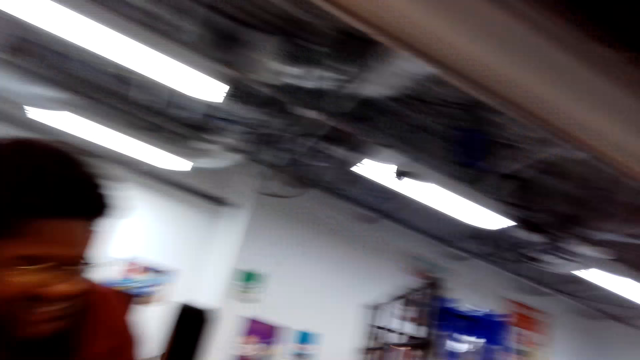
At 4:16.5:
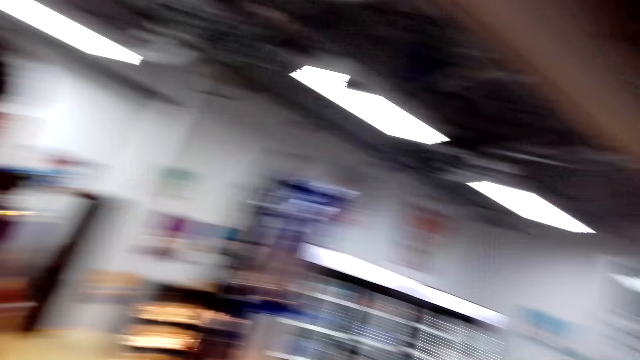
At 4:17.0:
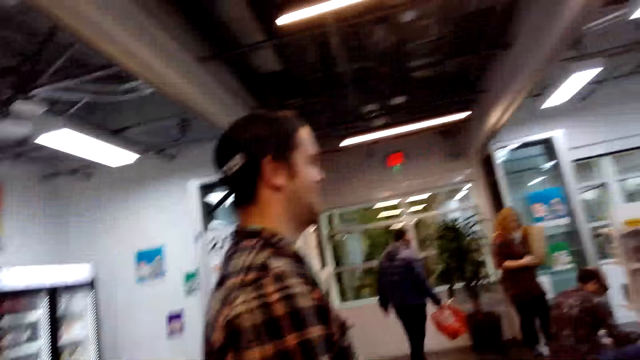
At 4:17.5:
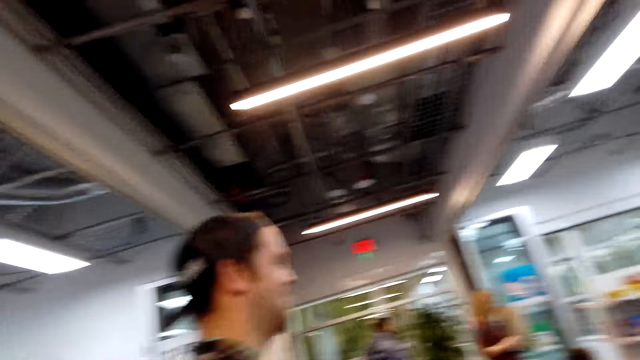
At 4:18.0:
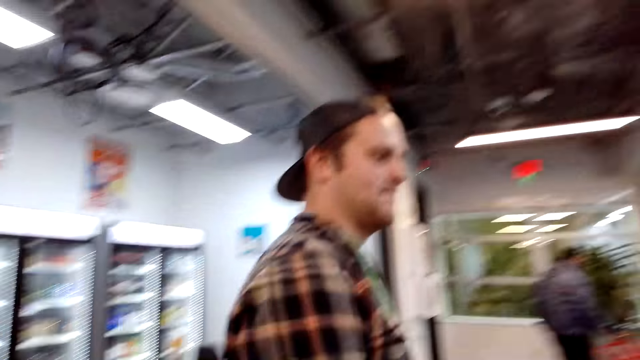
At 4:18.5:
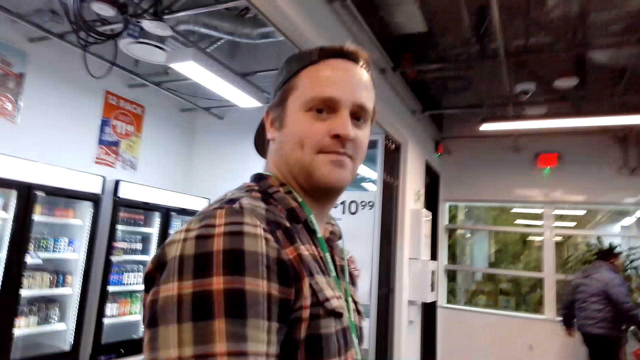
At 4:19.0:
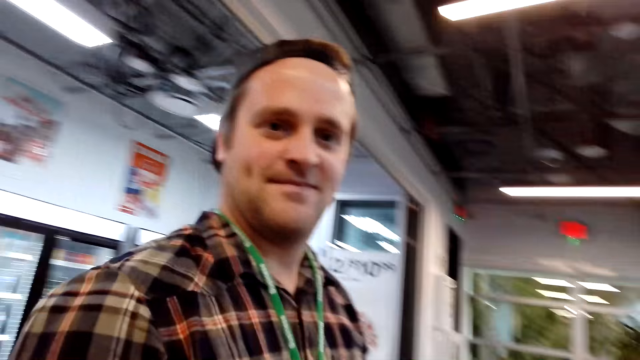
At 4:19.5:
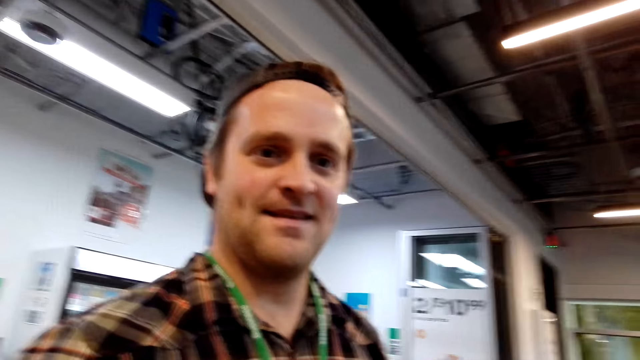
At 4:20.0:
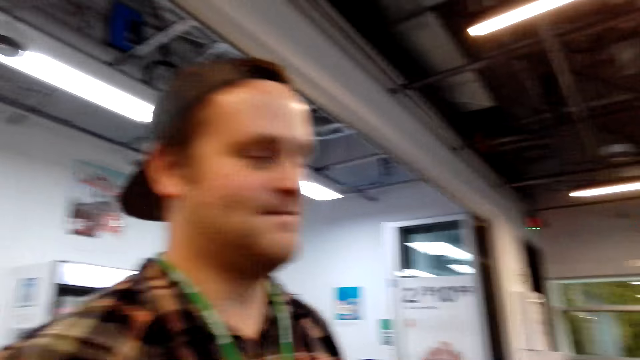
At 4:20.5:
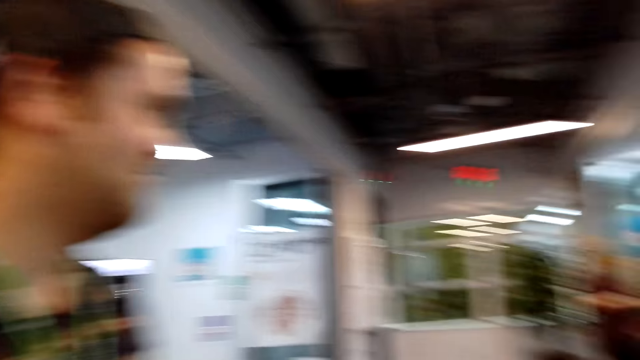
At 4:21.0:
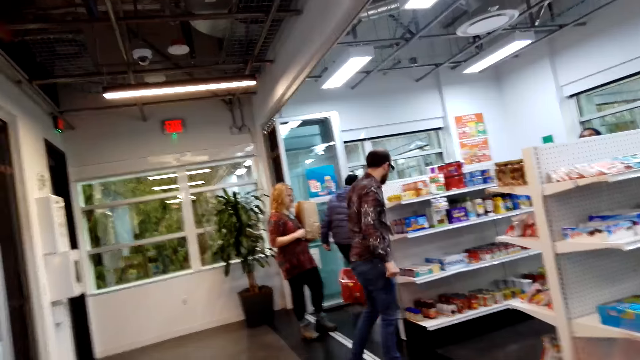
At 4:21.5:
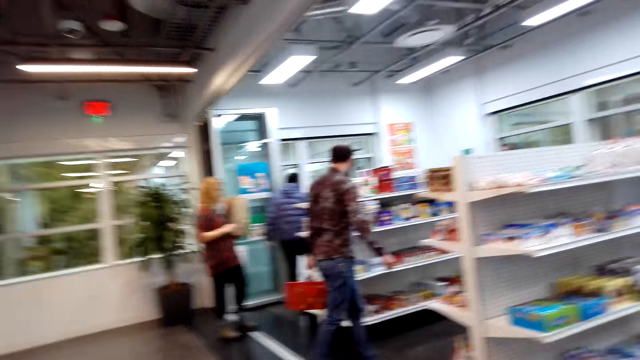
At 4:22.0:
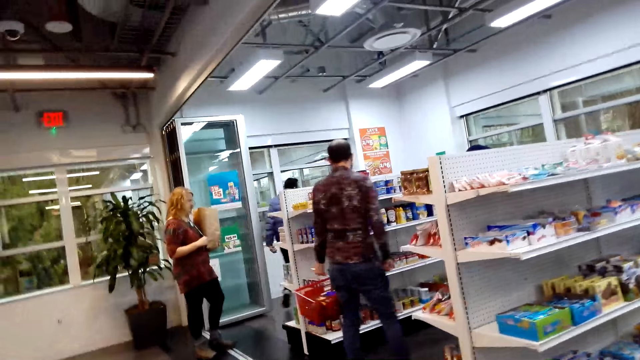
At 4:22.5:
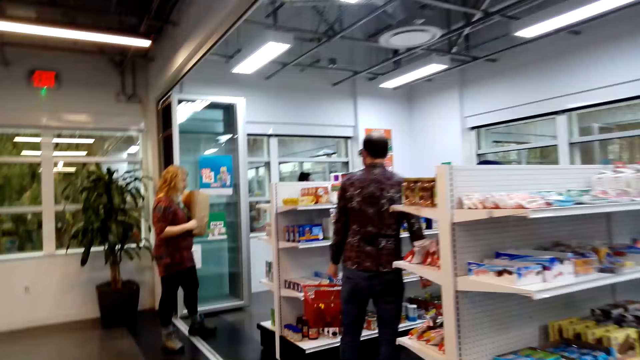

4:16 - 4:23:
The camera wearer walks around. They talk to the man.

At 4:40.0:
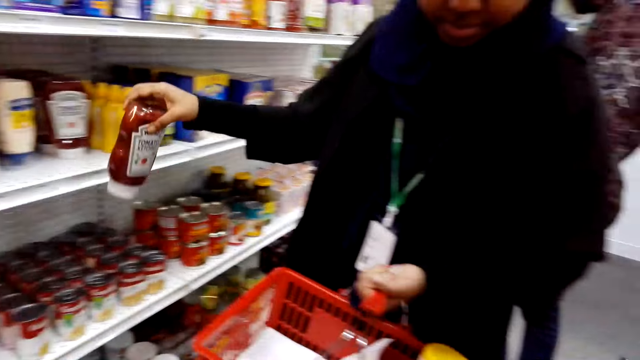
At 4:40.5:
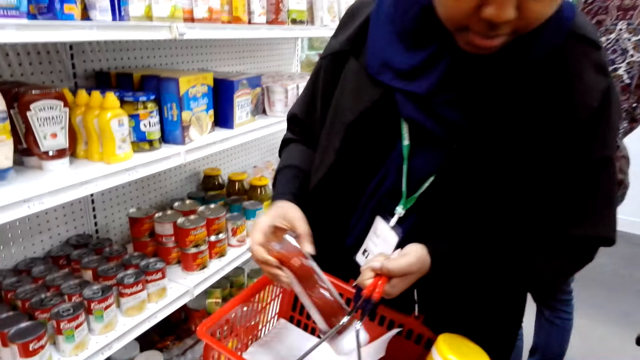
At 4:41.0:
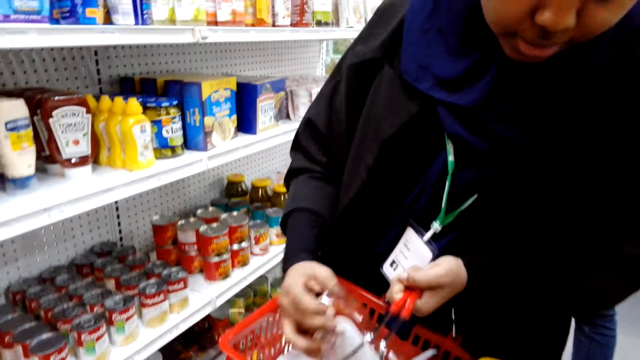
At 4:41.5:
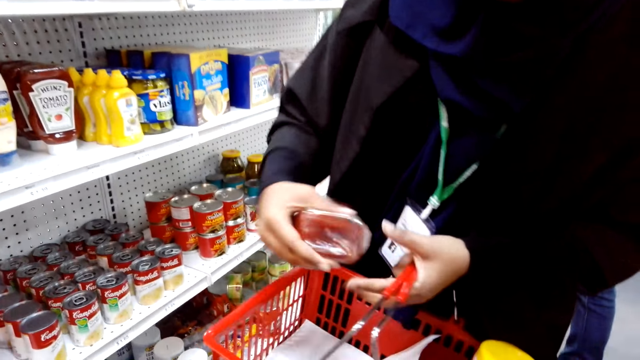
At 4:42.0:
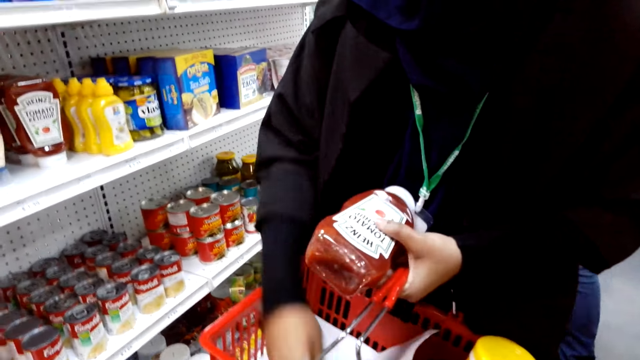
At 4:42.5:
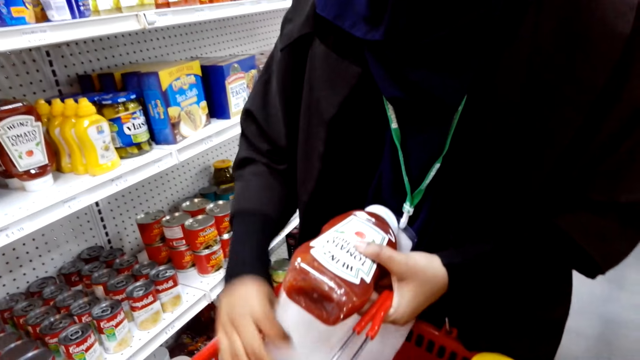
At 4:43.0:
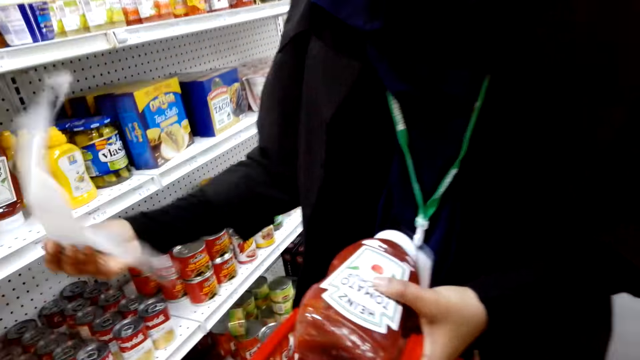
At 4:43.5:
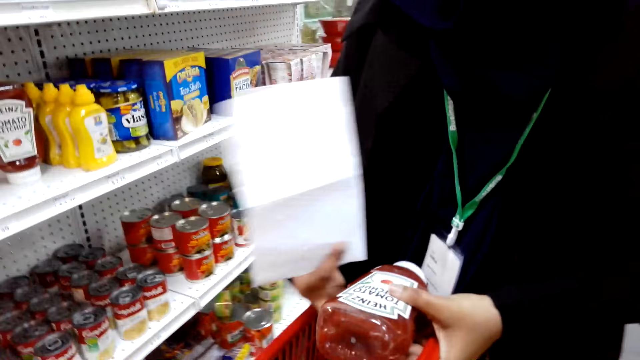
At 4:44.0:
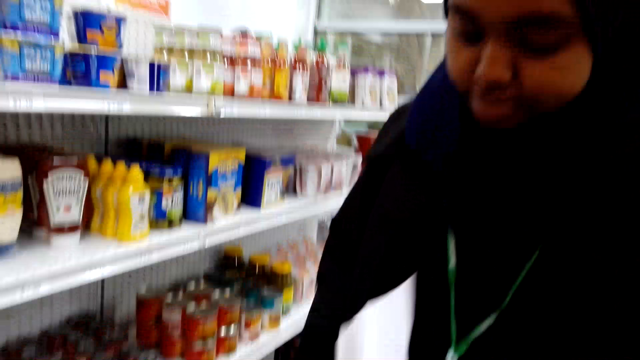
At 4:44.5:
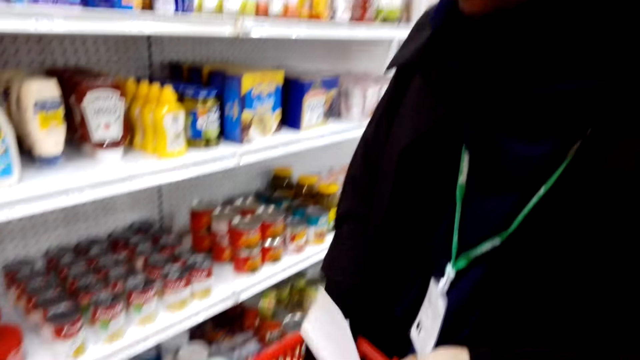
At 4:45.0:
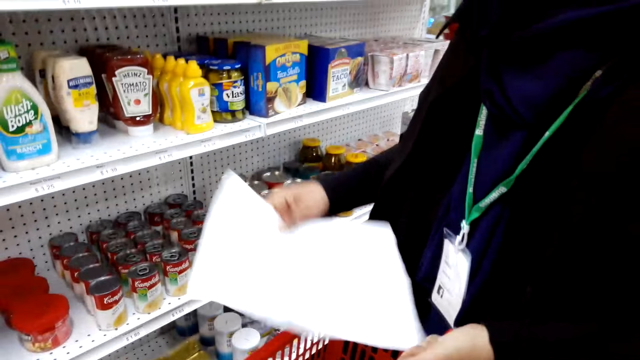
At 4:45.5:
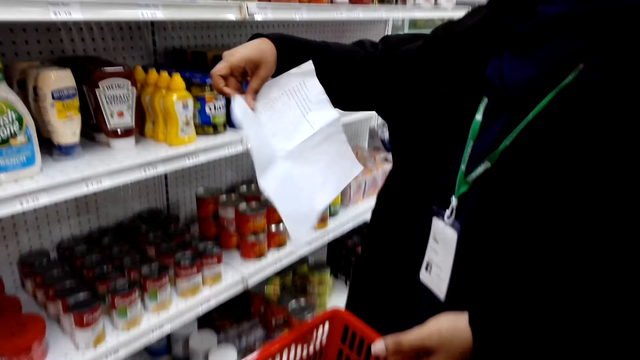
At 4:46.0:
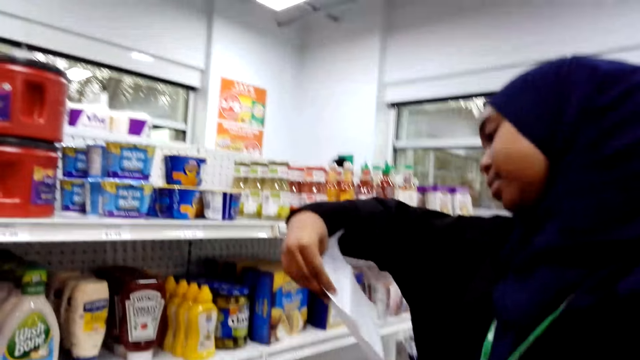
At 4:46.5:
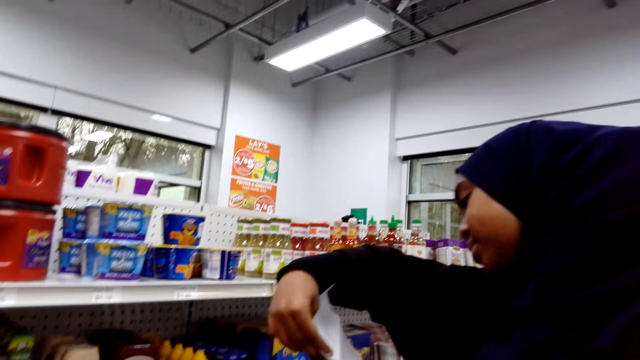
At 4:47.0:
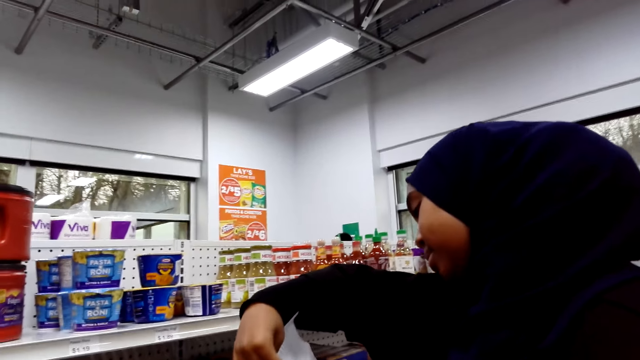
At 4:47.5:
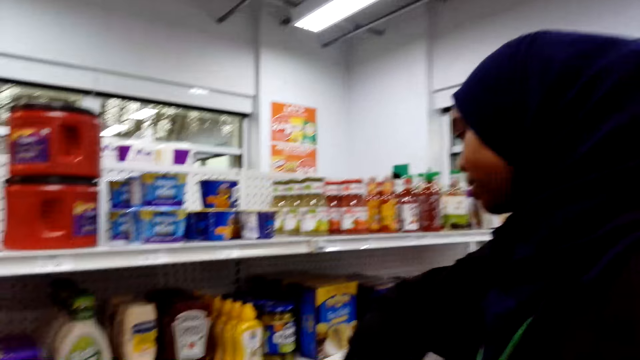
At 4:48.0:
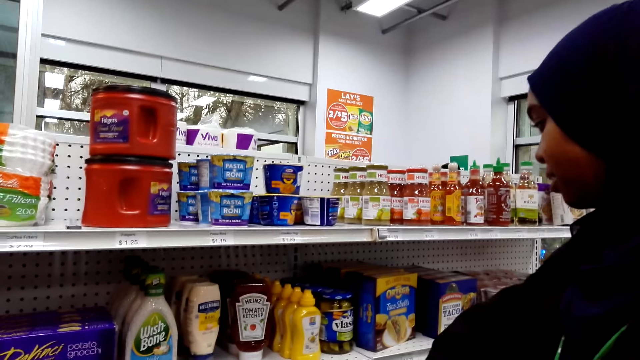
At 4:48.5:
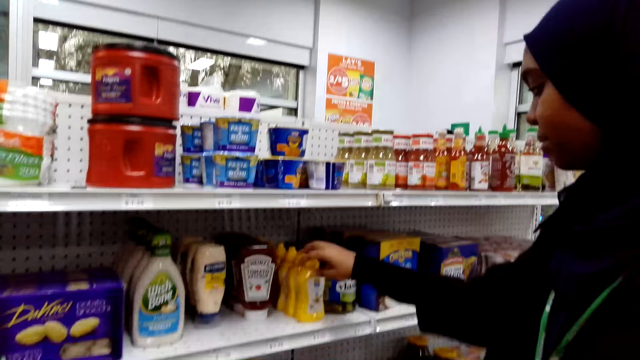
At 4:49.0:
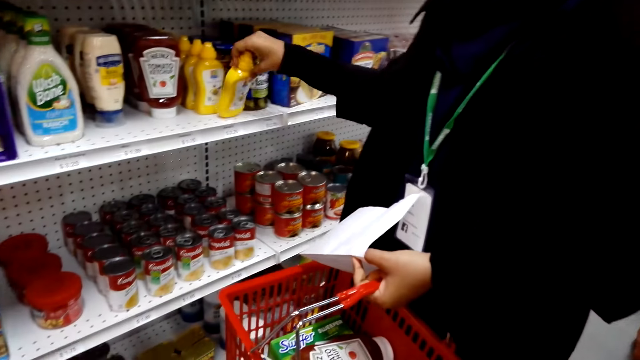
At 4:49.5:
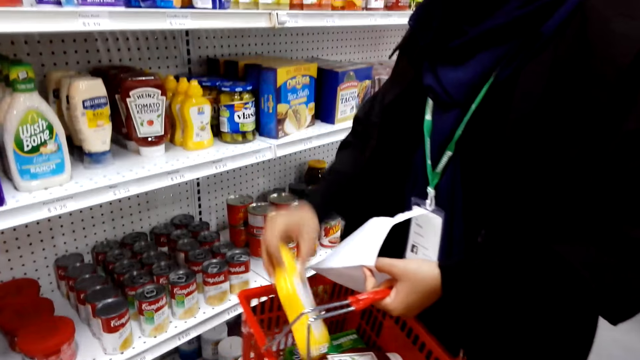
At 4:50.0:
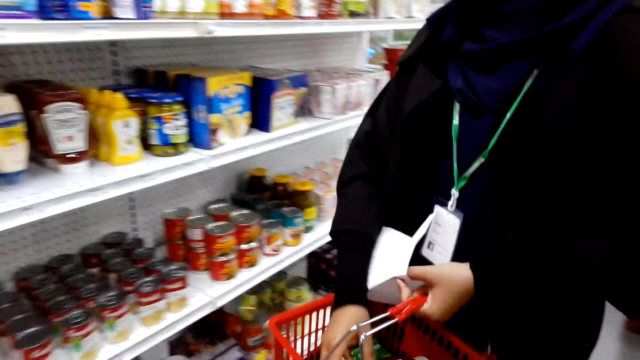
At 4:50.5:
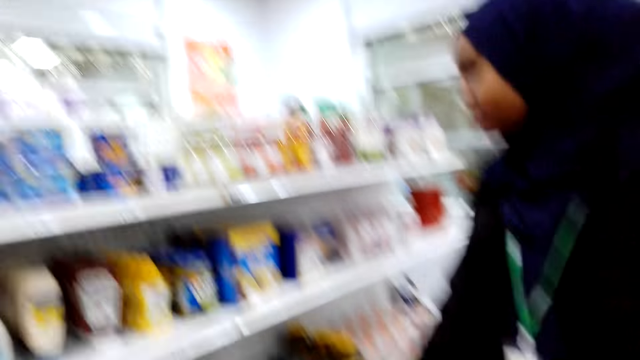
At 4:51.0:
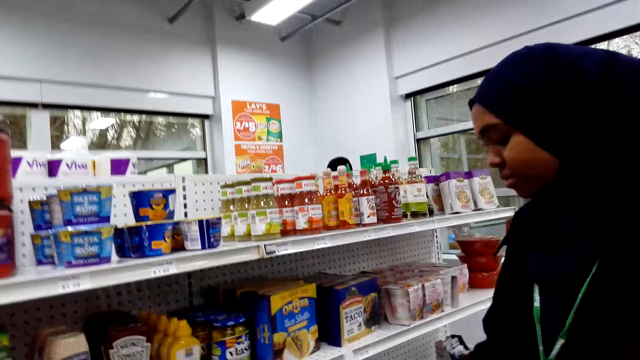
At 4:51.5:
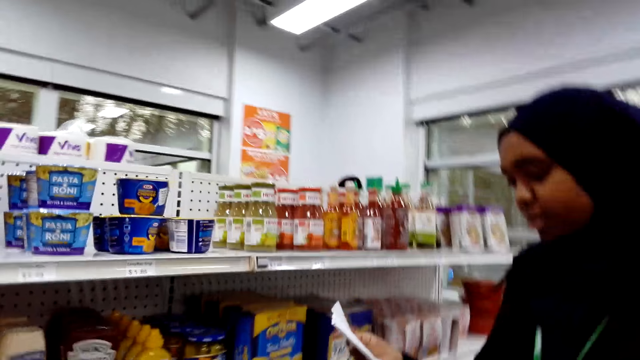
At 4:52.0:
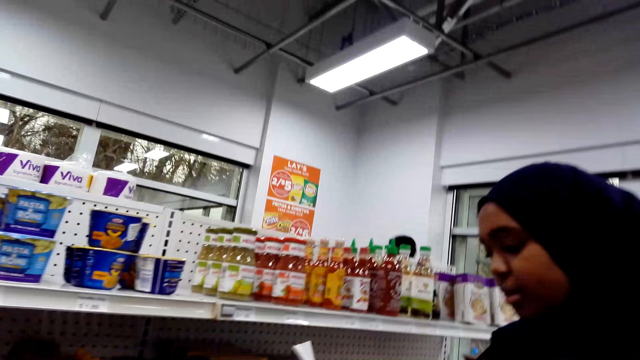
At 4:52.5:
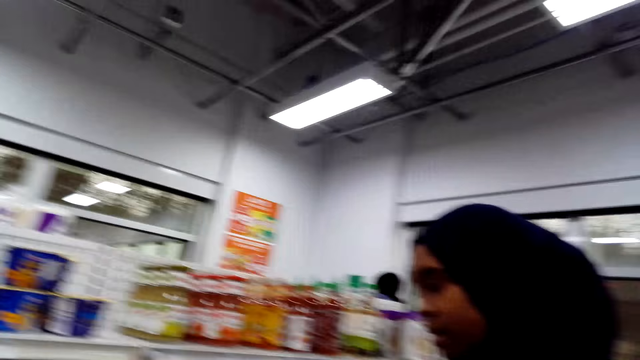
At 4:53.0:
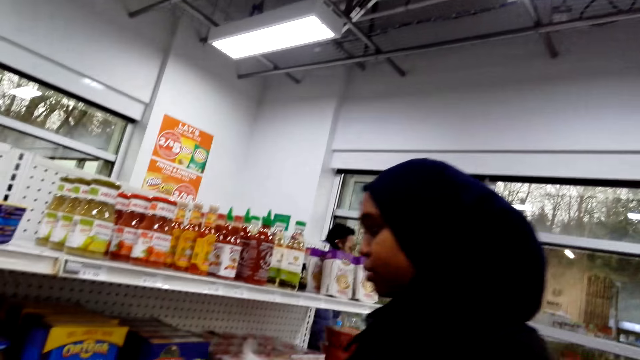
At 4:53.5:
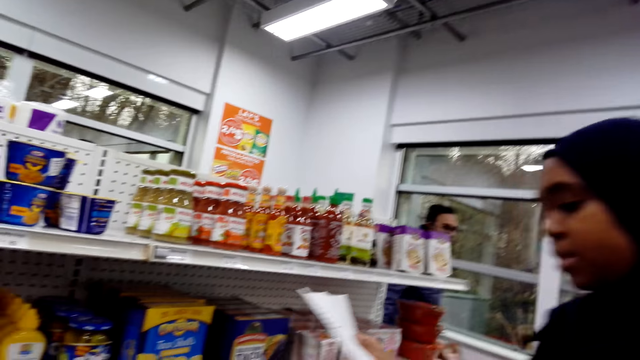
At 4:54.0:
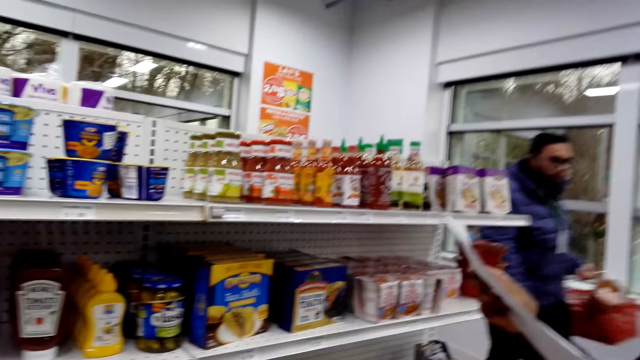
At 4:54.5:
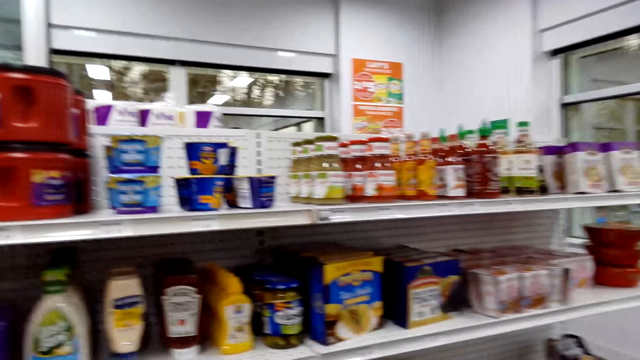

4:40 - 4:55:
A man picks the sauce. A woman reads the food list paper. The woman picks pasta and reads on the pasta.
